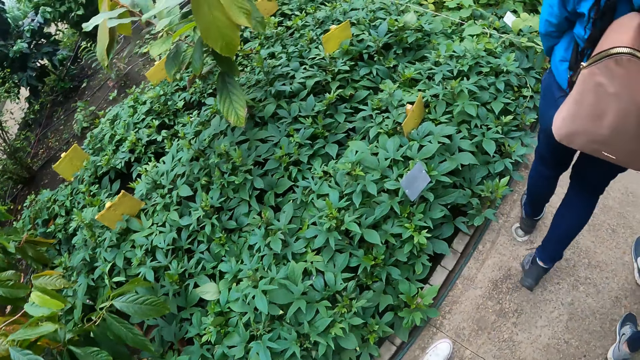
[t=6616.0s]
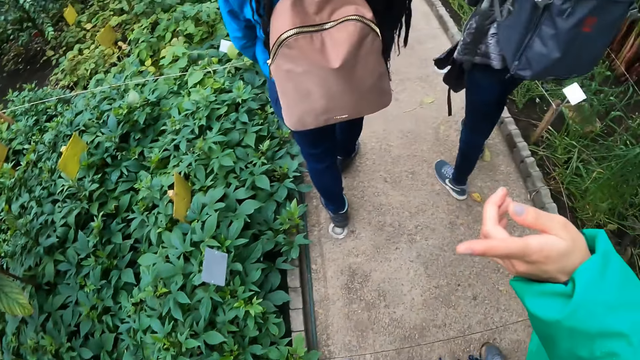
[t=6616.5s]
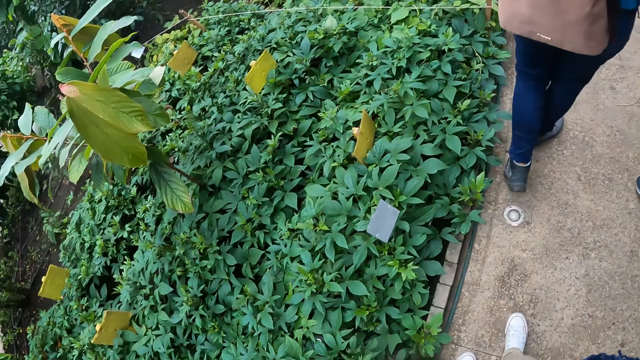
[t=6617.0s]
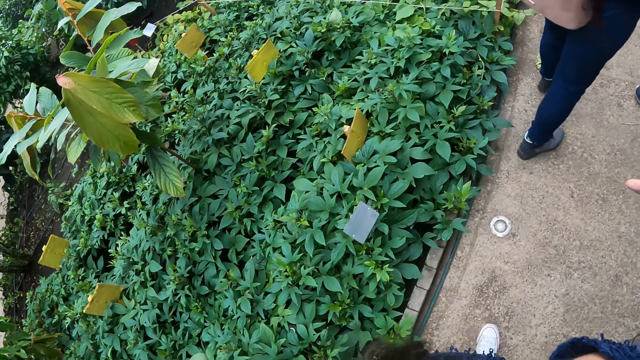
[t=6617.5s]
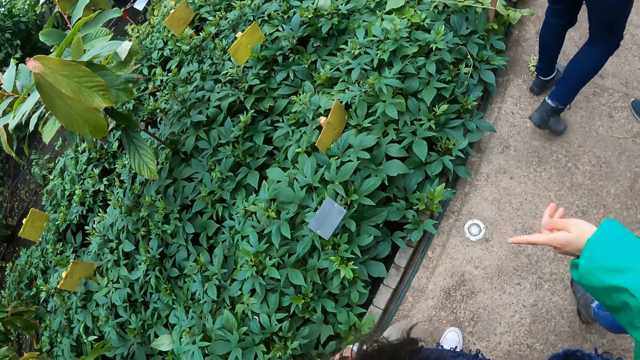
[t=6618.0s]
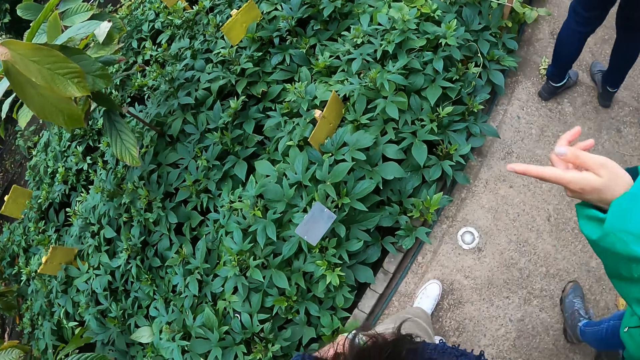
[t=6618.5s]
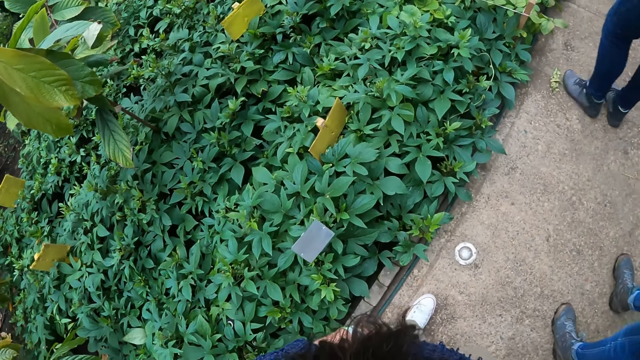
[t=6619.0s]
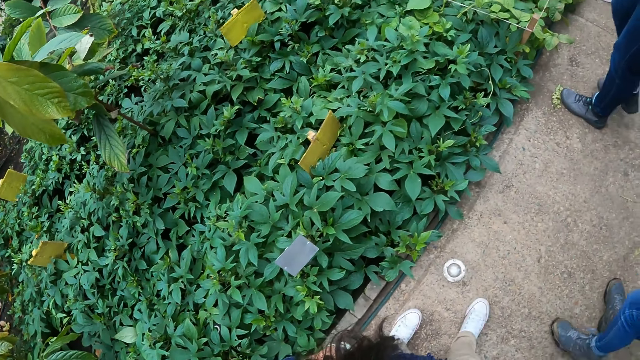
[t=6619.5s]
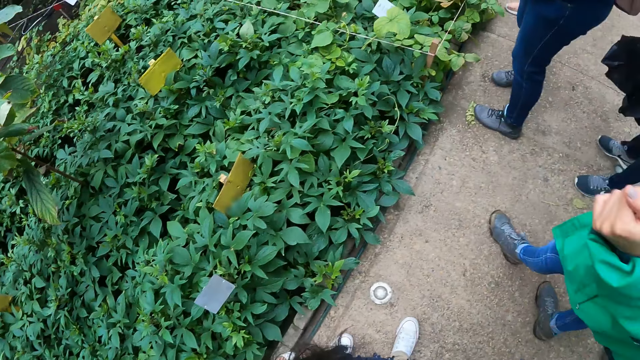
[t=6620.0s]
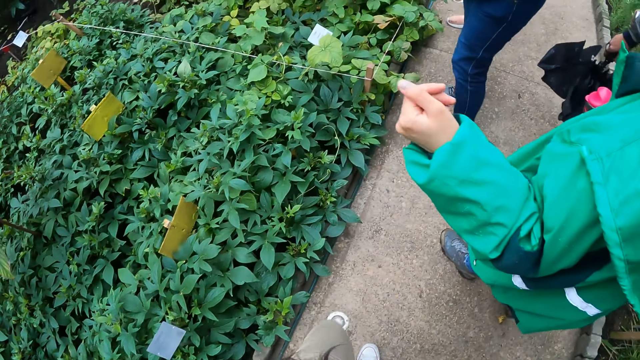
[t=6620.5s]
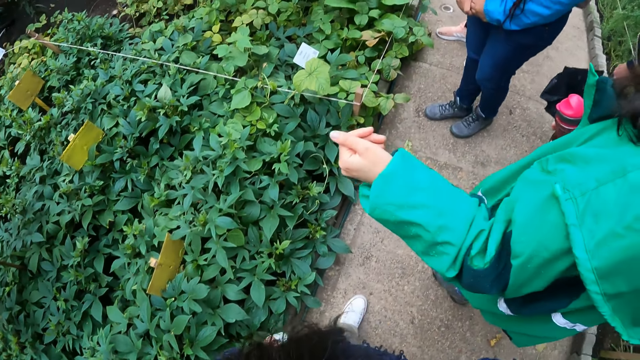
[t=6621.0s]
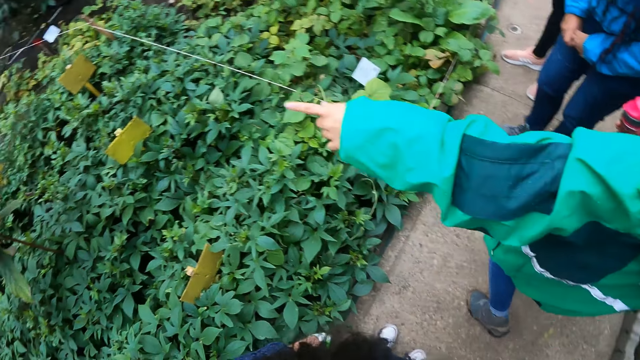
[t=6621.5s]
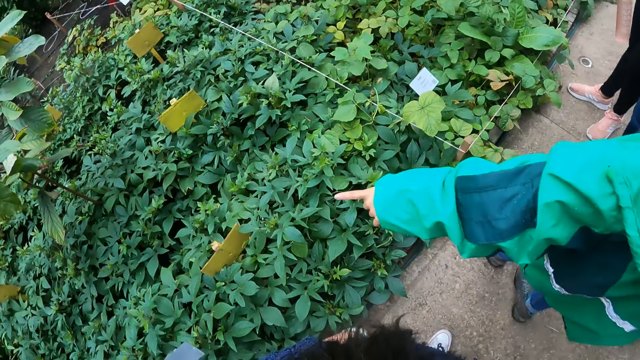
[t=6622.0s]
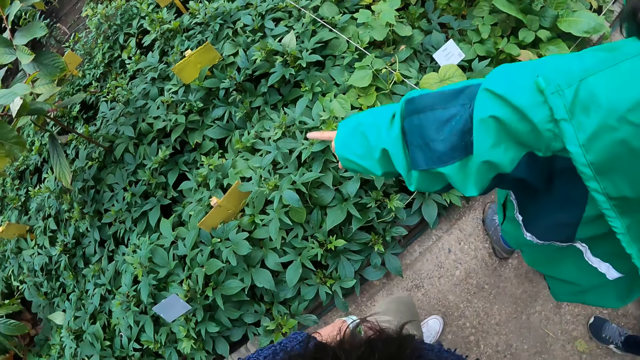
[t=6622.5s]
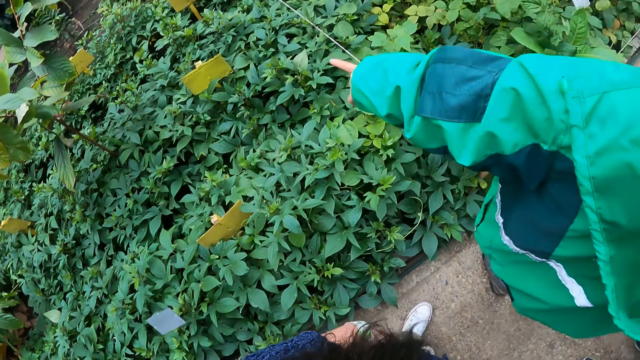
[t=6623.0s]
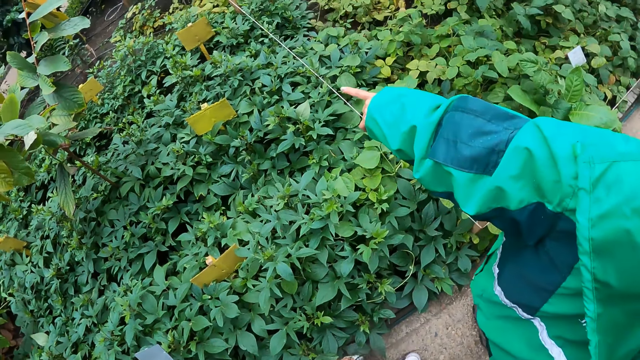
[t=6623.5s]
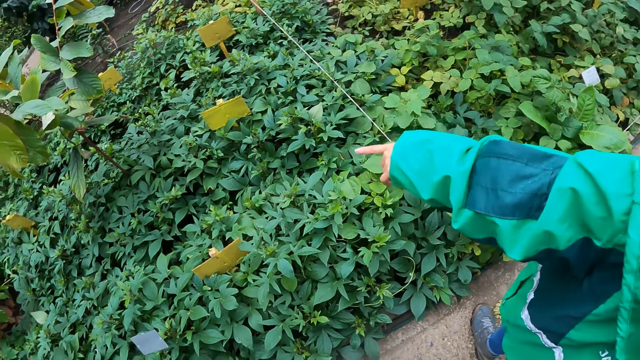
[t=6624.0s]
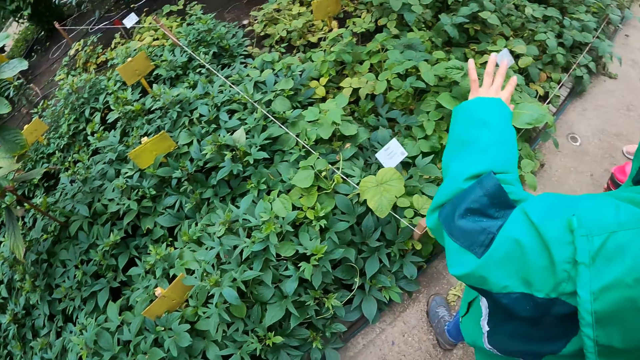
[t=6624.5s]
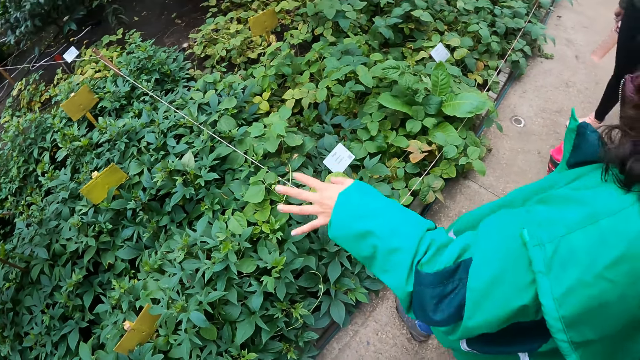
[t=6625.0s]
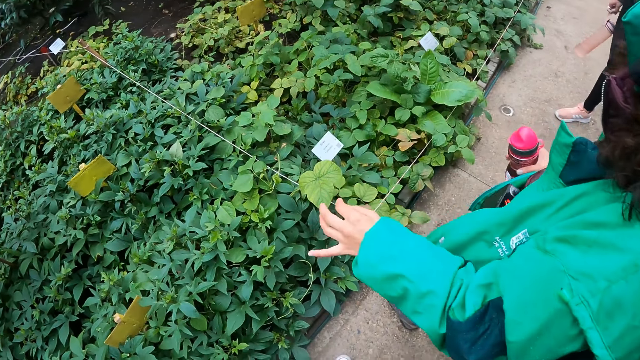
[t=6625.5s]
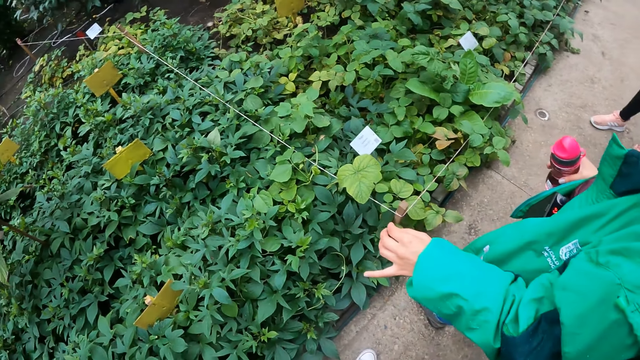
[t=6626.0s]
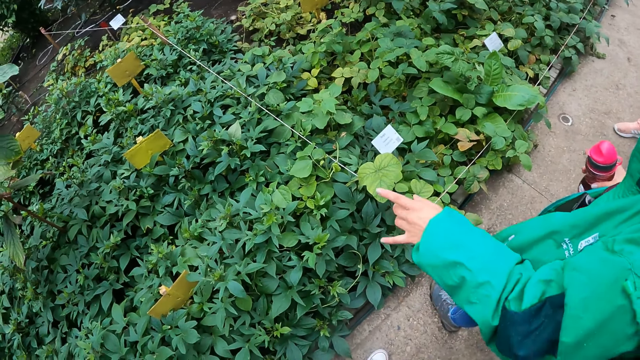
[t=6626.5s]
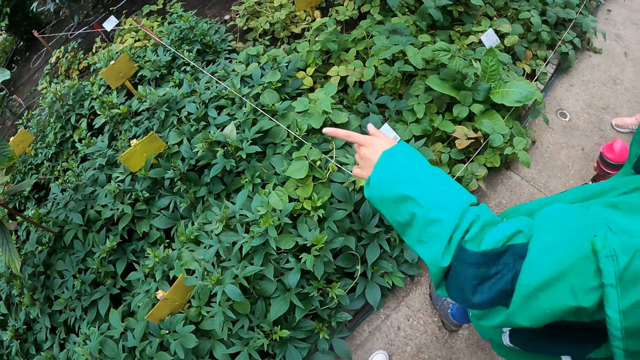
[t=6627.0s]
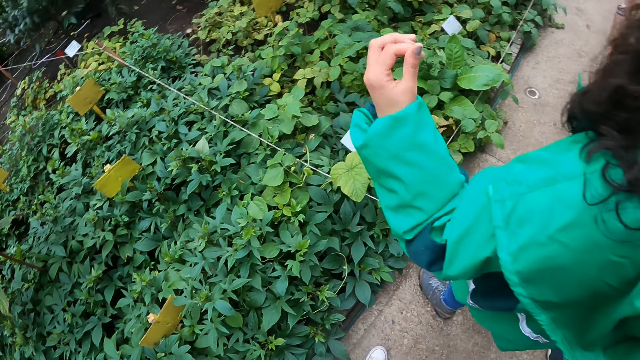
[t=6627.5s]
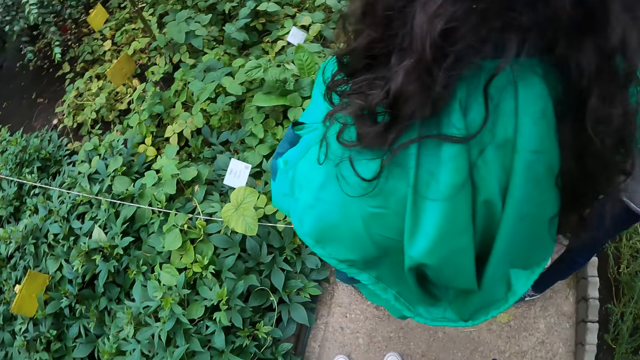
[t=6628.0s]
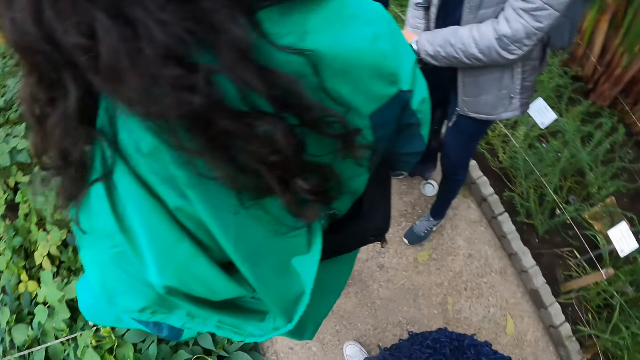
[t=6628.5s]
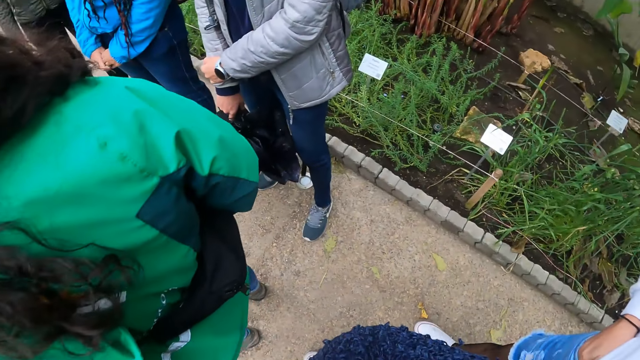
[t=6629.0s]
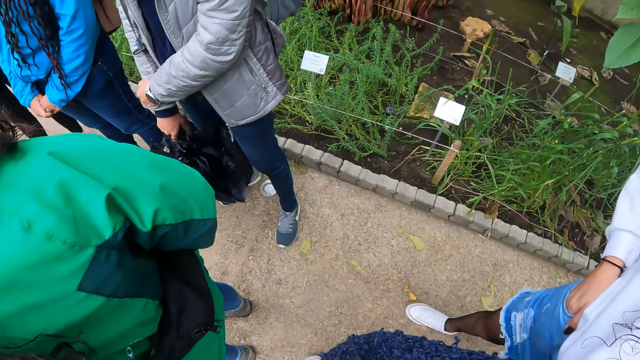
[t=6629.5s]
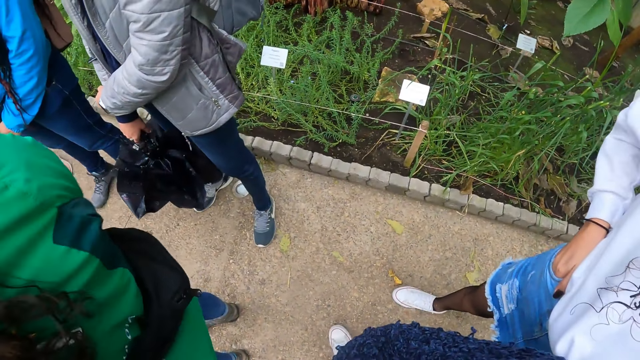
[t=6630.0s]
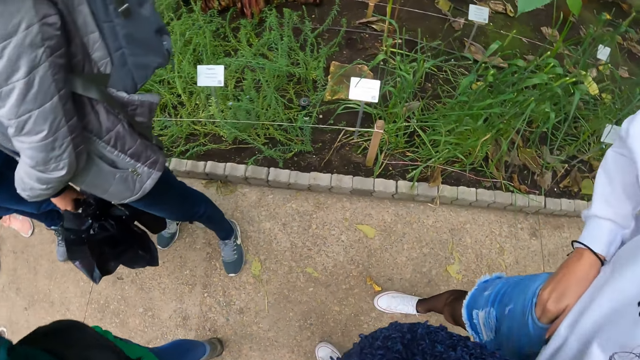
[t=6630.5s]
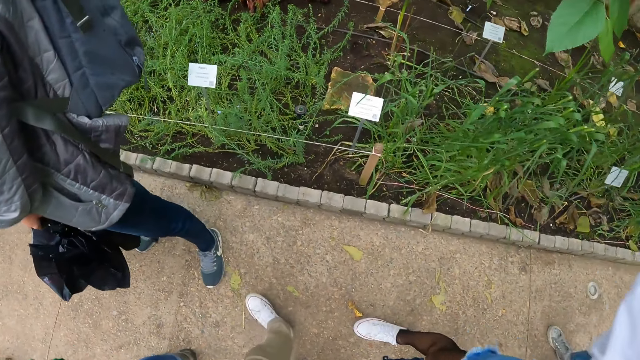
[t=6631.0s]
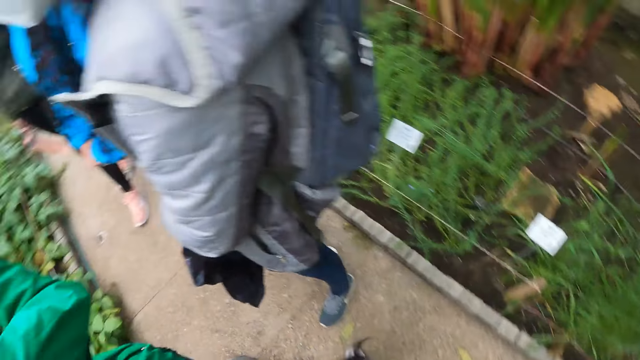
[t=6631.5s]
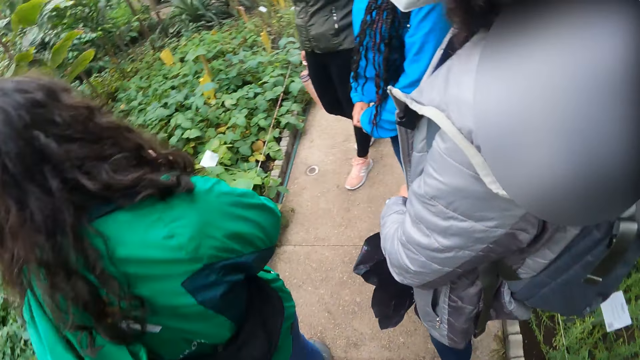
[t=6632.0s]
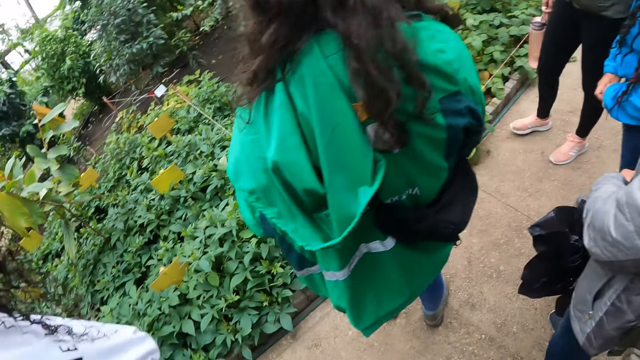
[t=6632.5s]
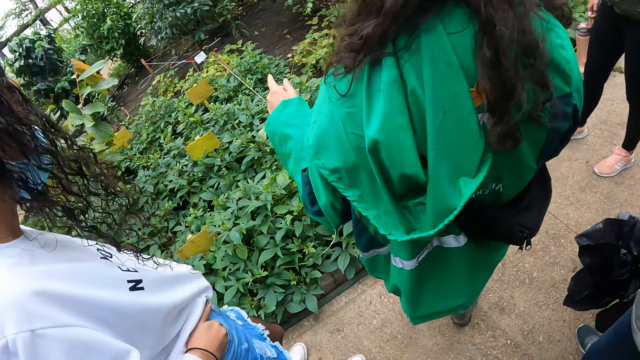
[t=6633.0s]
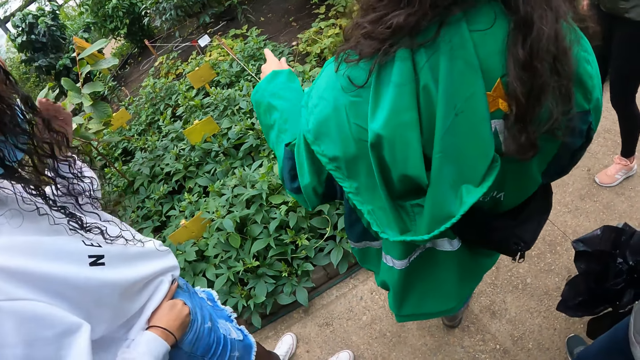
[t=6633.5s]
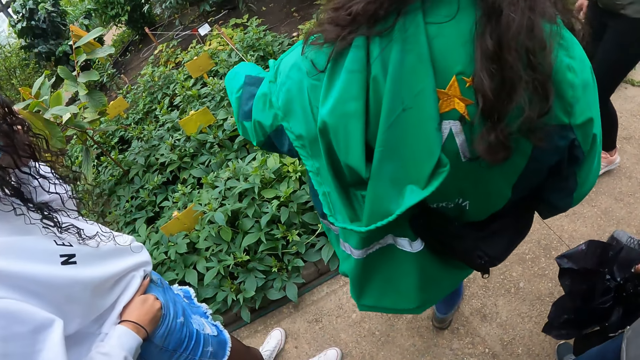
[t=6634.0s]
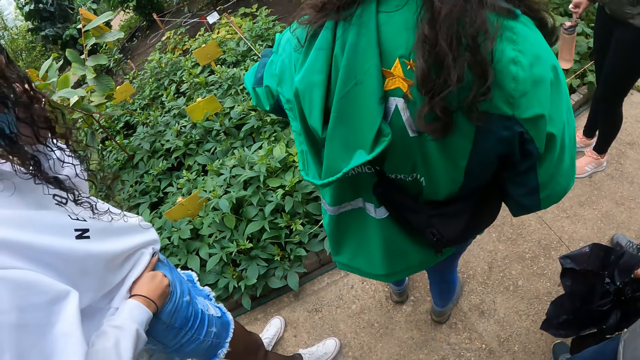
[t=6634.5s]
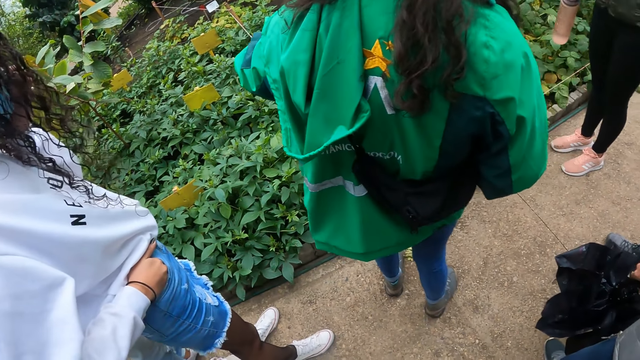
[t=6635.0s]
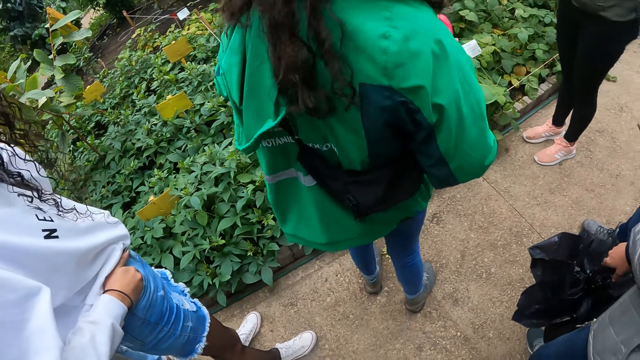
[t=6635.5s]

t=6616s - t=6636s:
The woman interacts with a group of people in the garden. The camera wearer looks around.
